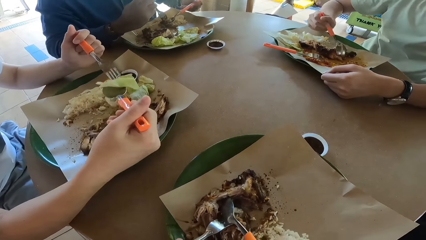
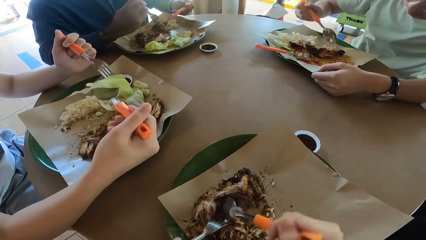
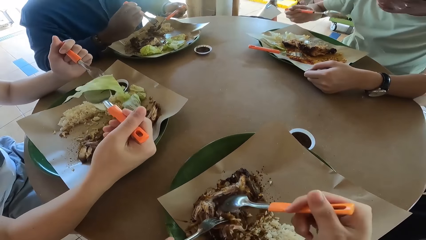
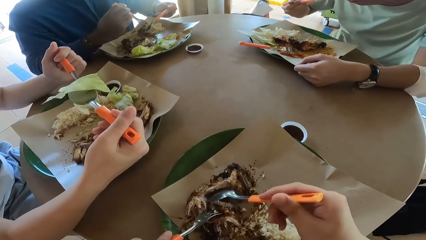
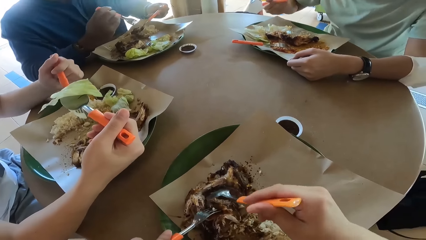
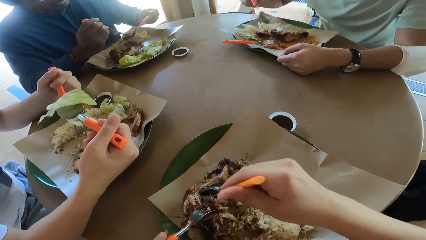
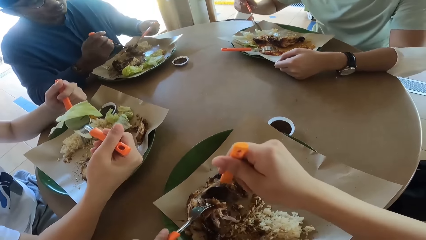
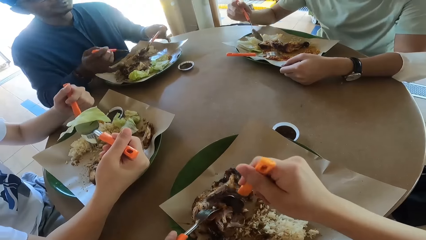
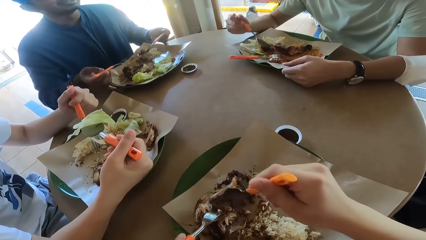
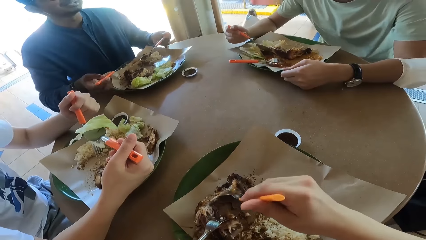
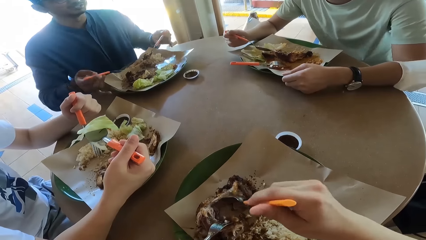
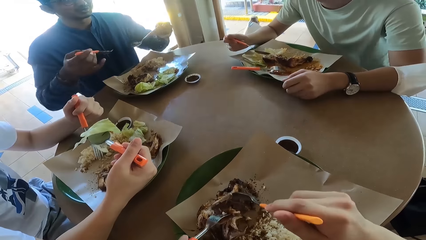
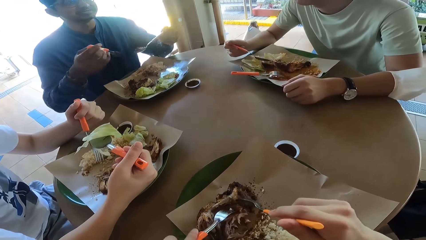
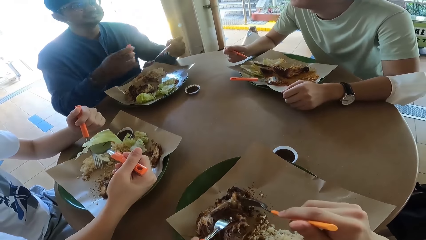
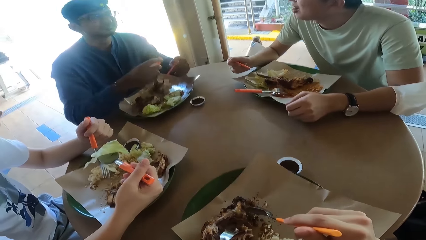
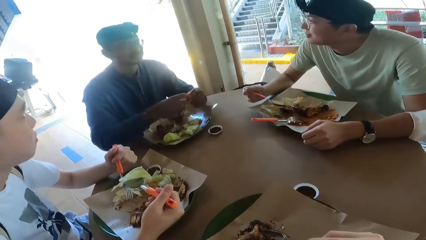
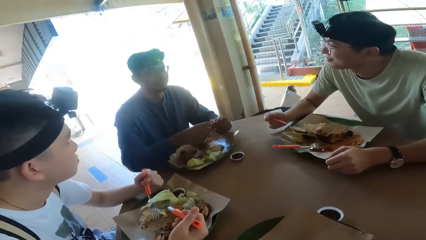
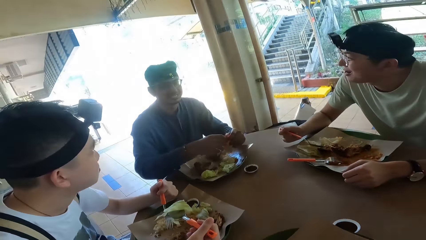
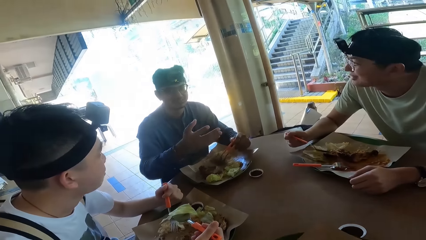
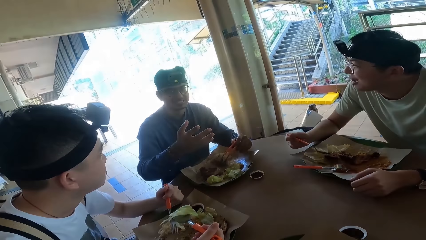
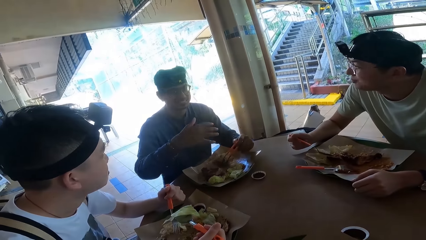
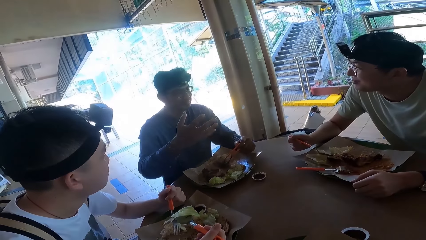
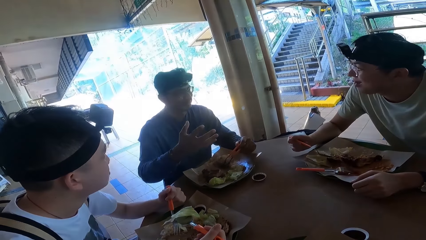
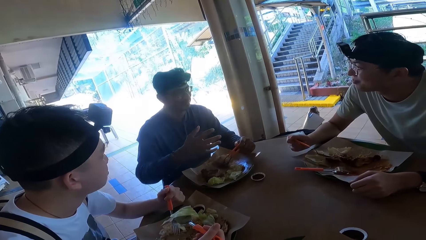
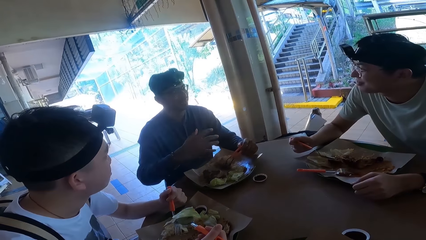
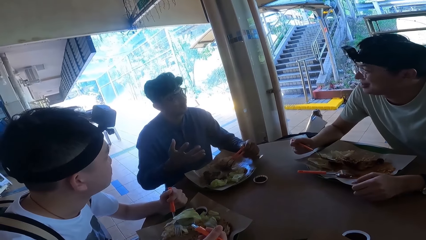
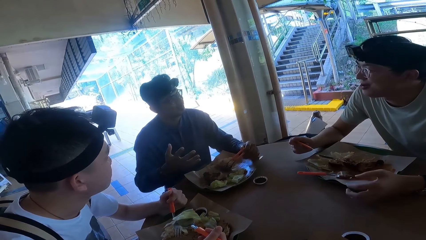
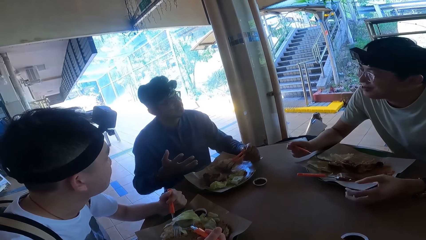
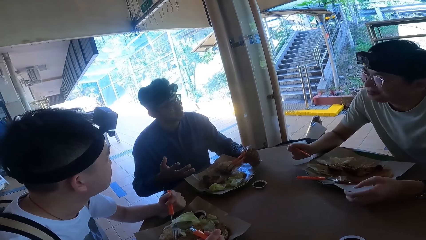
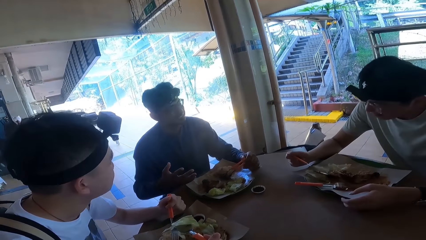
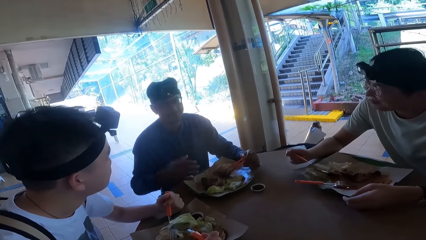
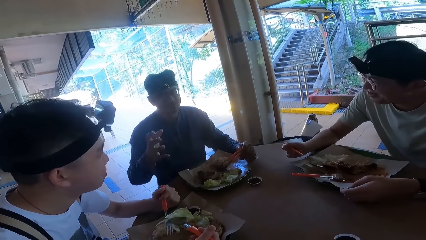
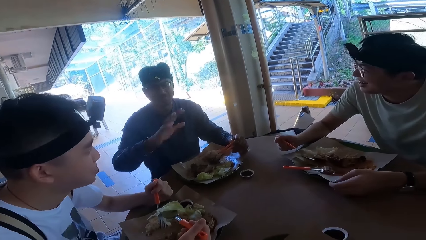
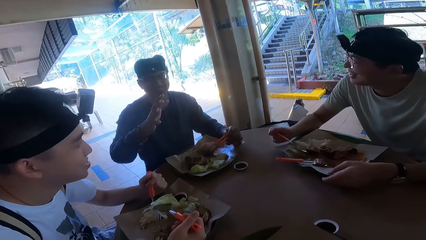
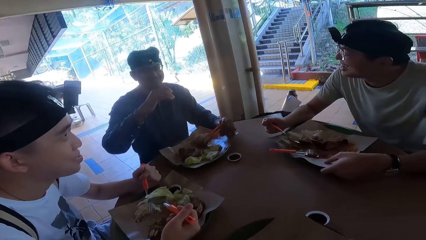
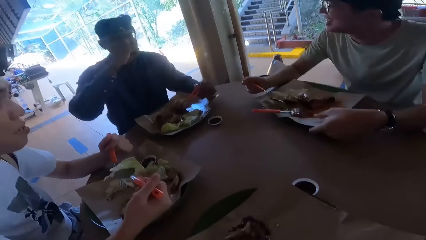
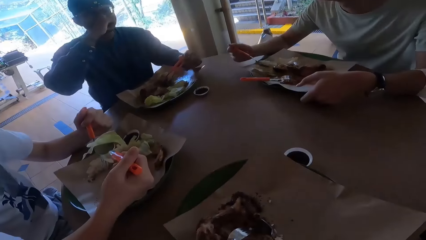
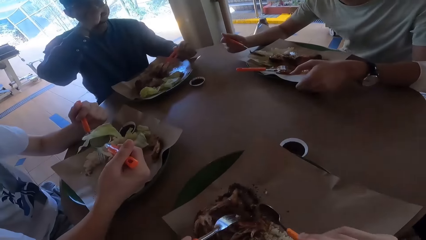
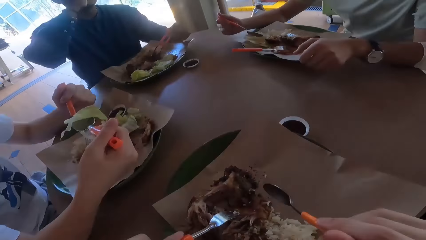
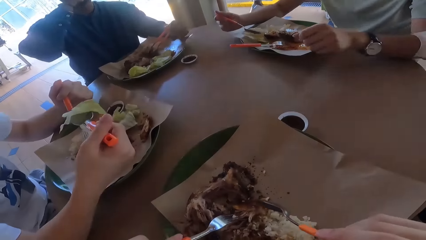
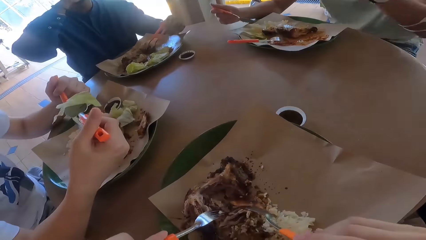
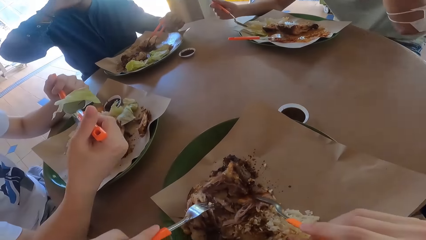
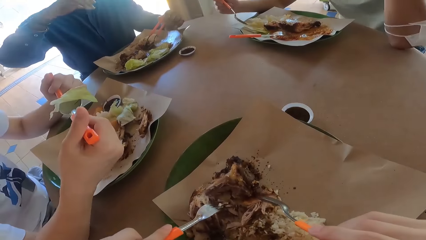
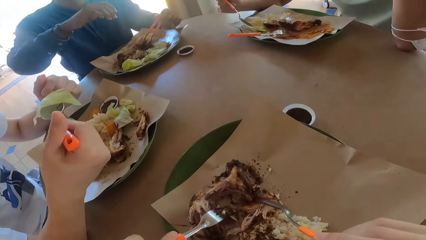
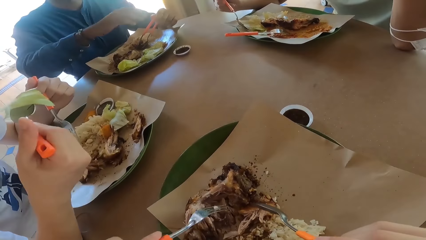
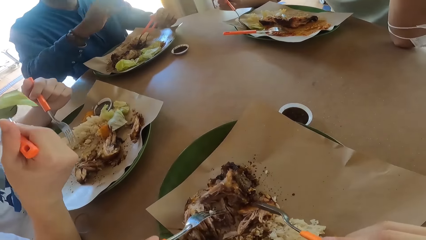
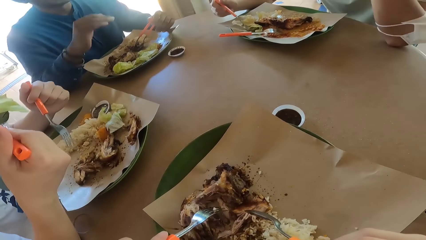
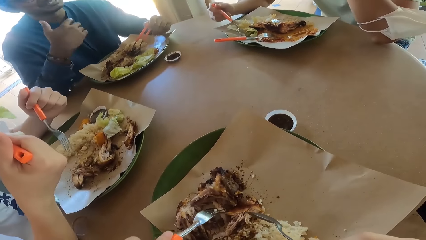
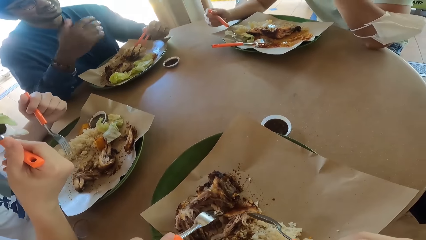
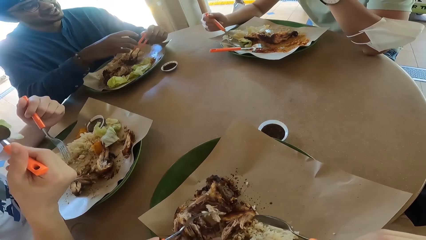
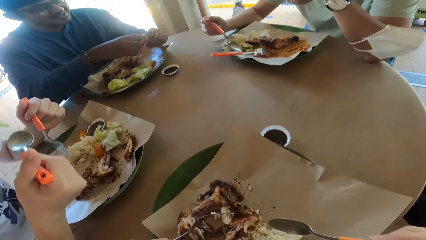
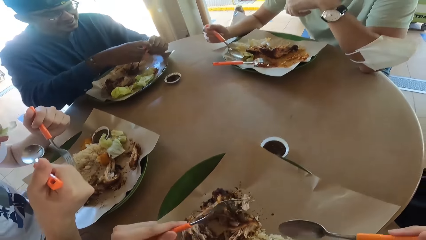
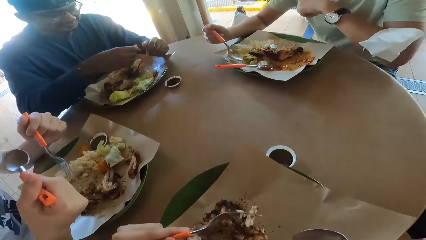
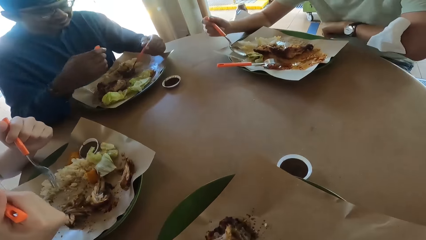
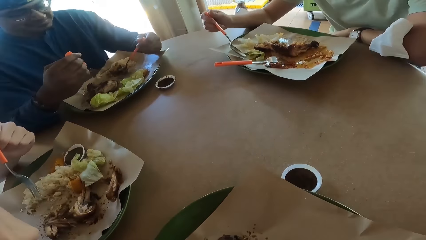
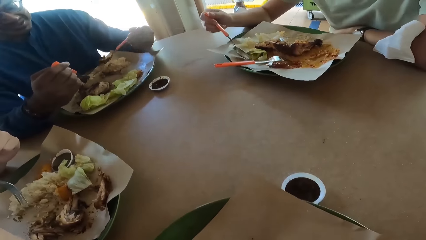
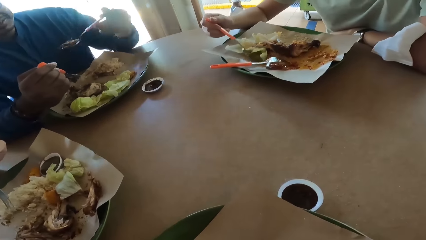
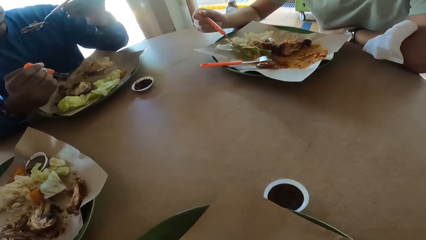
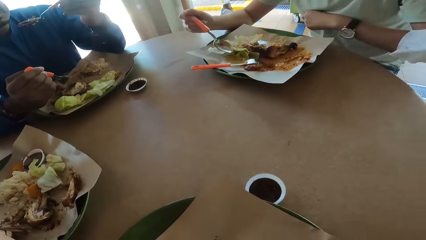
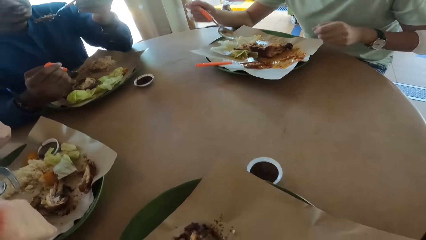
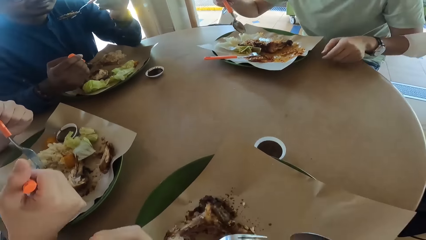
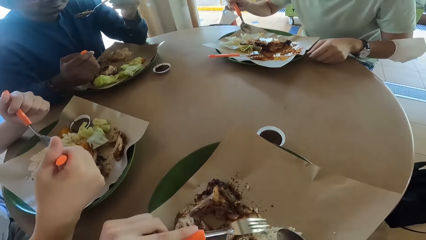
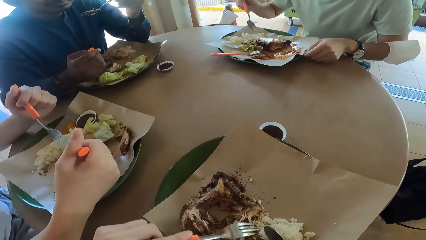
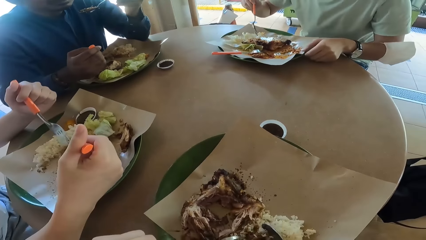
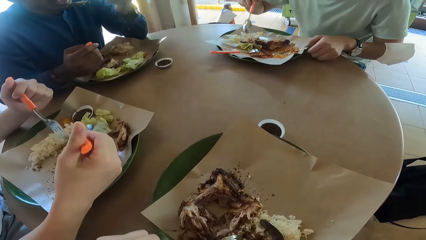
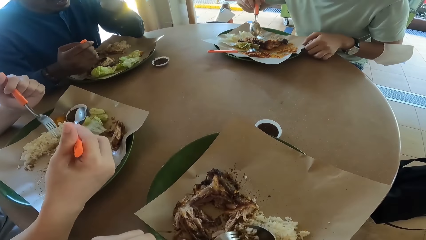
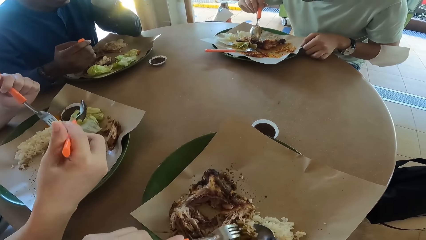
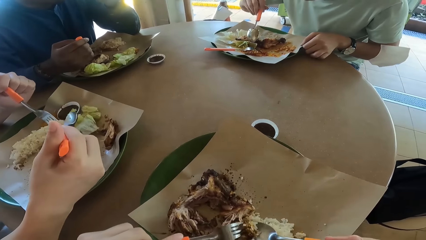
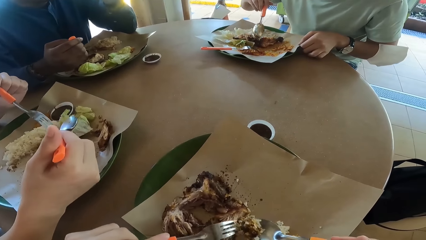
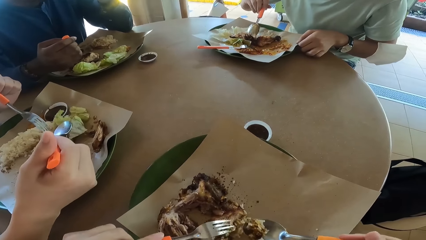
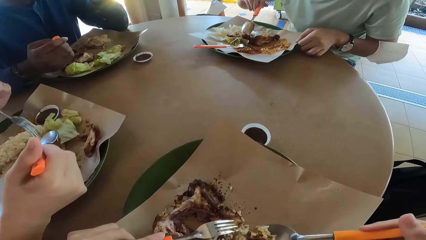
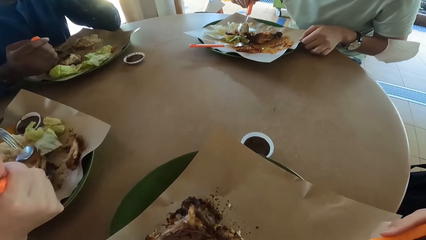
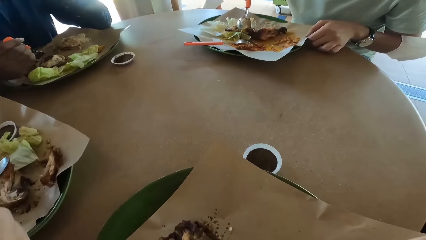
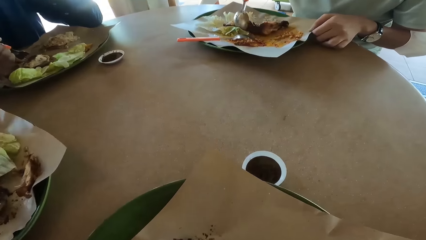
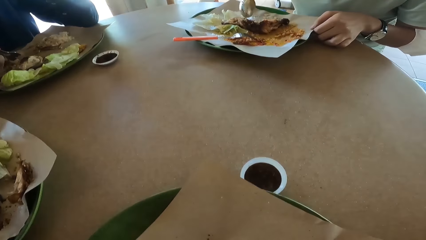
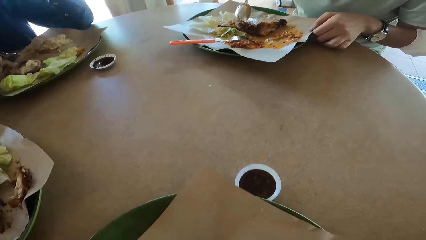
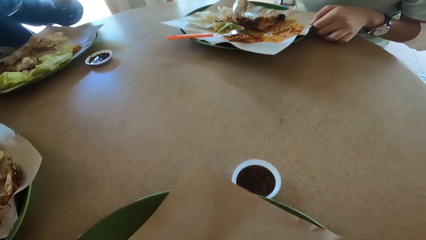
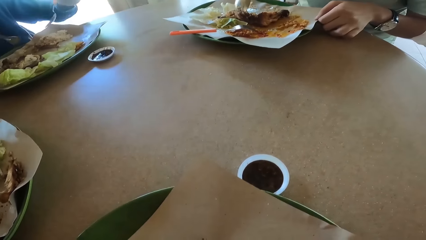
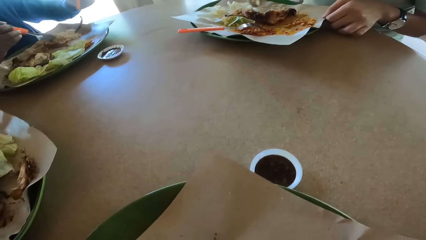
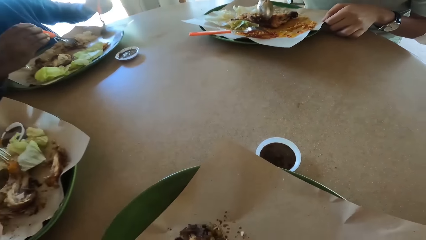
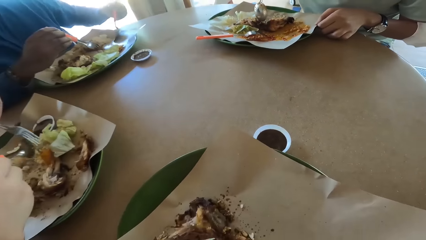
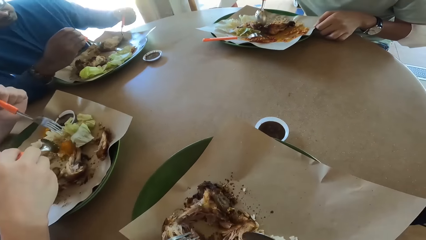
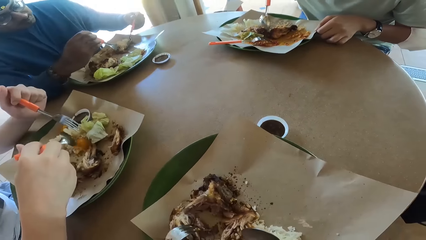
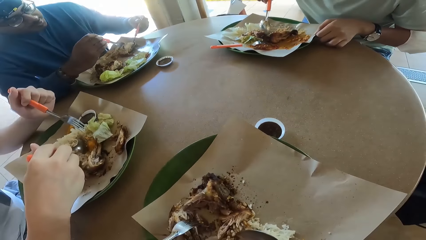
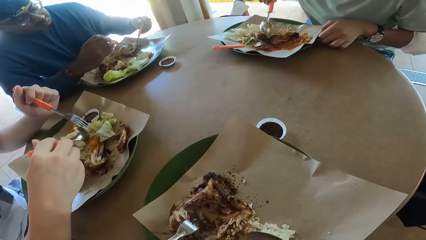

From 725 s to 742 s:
A person takes food with a spoon.
